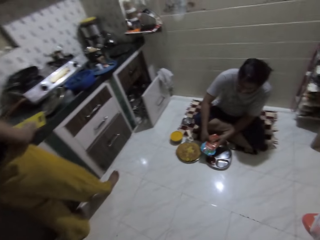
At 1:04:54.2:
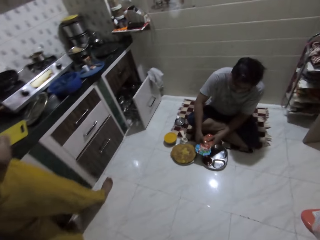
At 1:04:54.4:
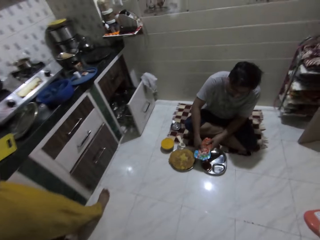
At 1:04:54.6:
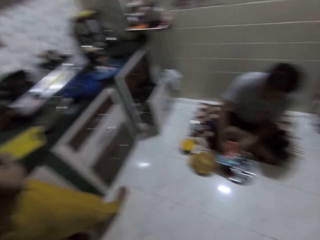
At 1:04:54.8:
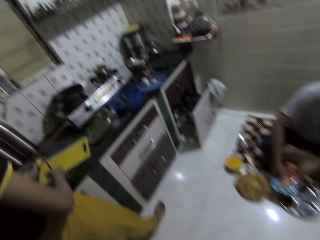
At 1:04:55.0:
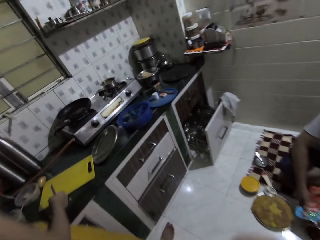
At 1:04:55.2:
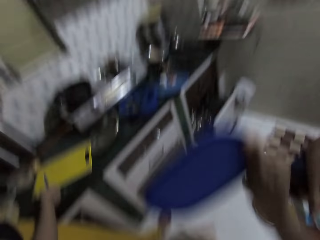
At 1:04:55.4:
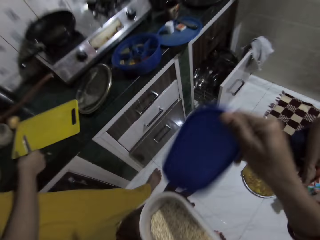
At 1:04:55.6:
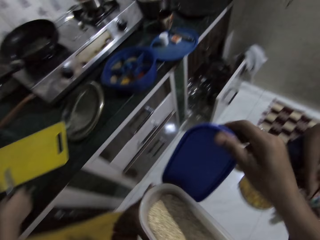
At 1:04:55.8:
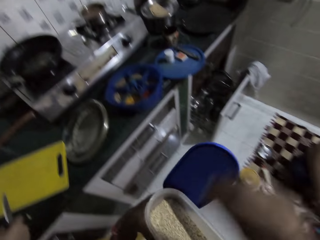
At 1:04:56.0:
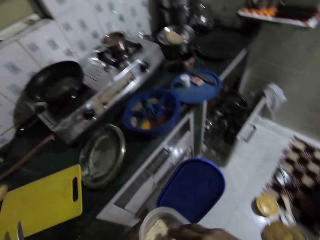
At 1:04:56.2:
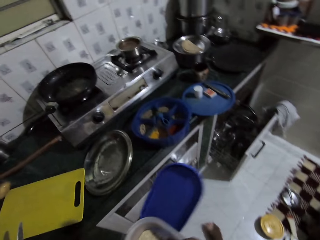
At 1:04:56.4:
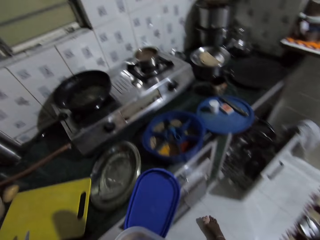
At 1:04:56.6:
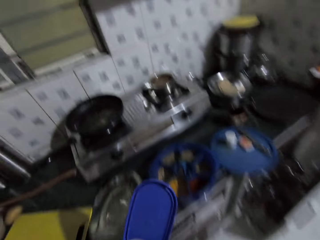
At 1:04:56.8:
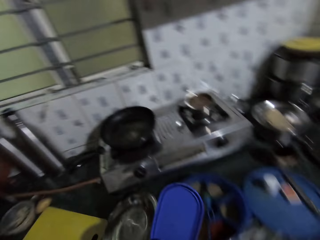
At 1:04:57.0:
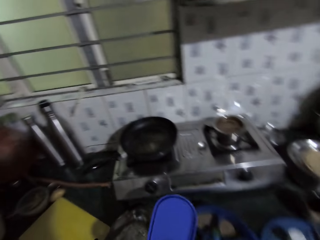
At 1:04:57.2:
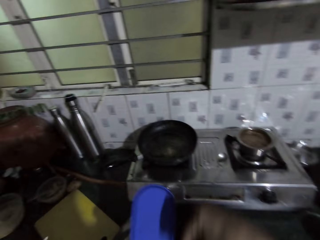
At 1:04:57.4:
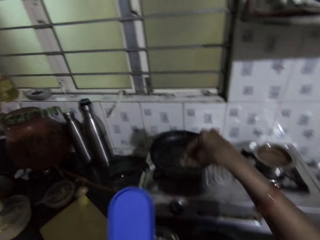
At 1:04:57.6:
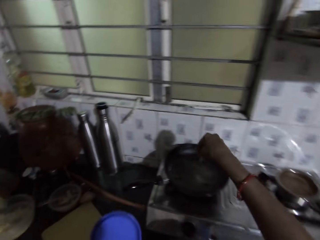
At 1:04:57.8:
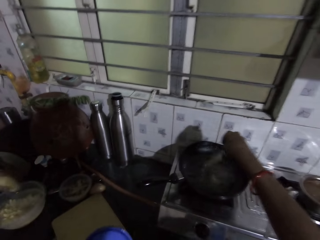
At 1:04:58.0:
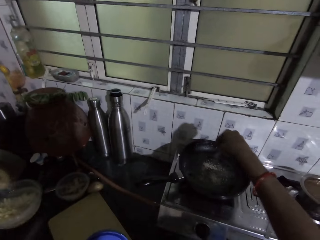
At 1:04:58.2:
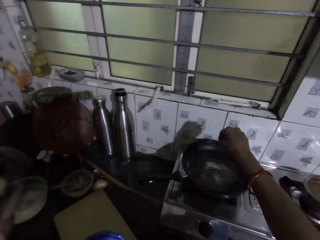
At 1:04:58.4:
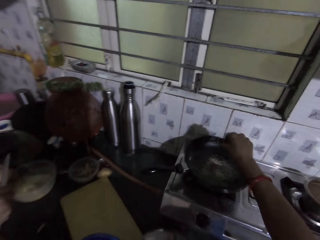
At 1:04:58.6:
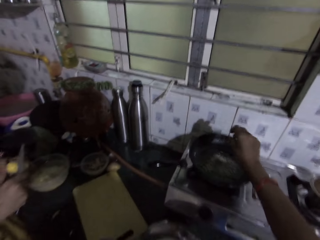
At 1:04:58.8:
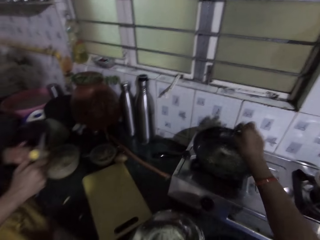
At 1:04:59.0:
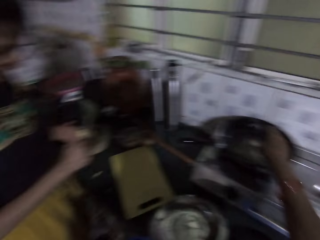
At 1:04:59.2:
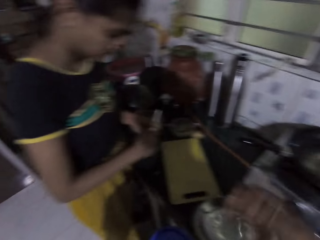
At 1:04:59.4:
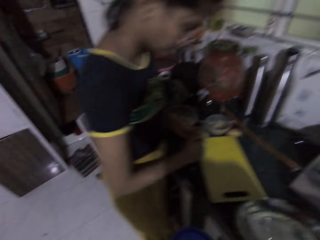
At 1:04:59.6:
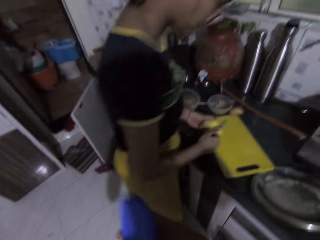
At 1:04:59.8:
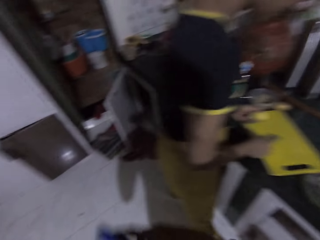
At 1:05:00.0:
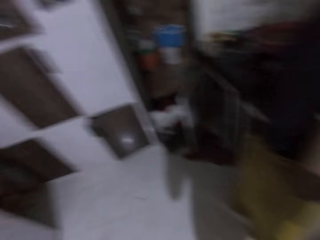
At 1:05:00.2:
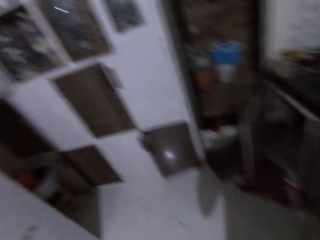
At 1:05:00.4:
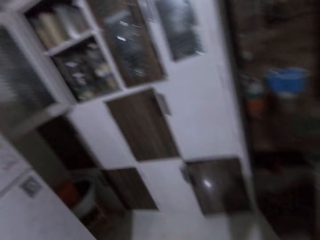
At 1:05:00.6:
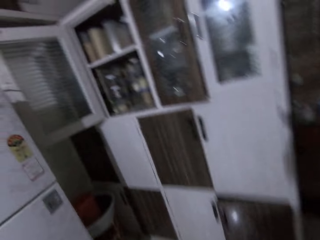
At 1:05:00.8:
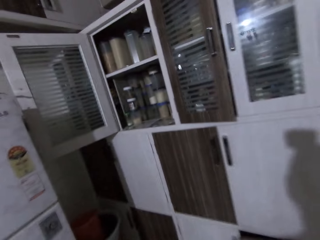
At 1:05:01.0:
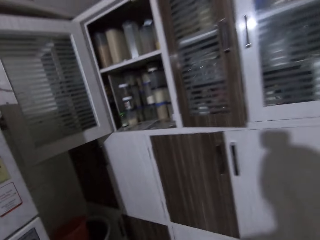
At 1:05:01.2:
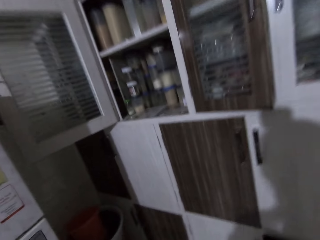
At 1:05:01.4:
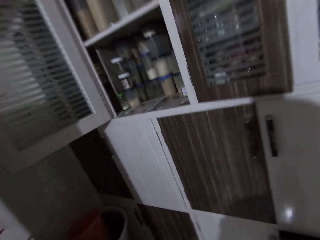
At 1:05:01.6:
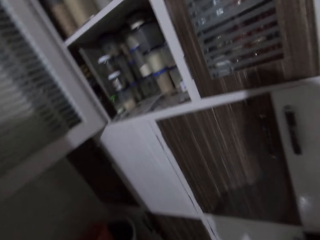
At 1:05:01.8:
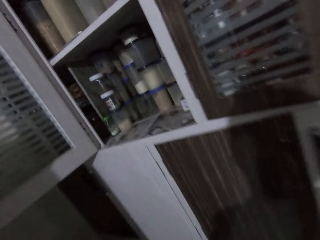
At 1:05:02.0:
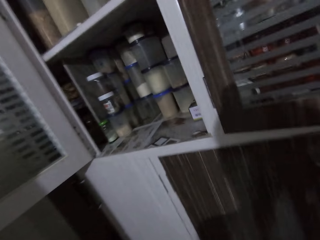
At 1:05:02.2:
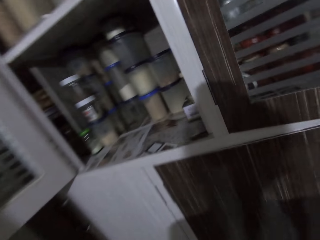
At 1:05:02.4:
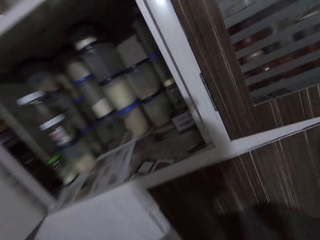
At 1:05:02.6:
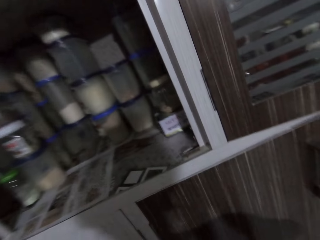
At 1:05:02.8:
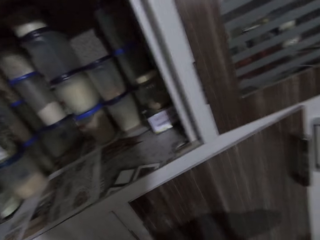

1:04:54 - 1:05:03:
The camera wearer holds the cover of the plastic plate with her right hand. She passes the cover of the plastic plate from her right hand to her left hand. She picks some spice from the plastic plate with her right hand. She interacts with a woman. She pours the spice in the fry pan with her right hand. The woman slices a piece of potato with the knife in her right hand. The camera wearer covers the plastic plate with her right hand. She walks towards the kitchen cabinet.

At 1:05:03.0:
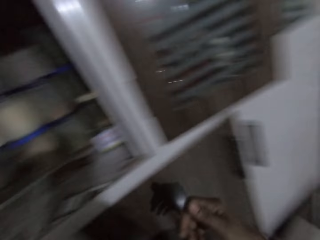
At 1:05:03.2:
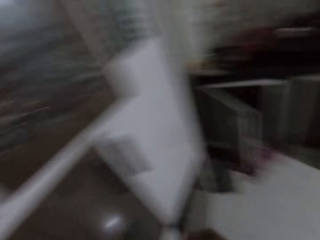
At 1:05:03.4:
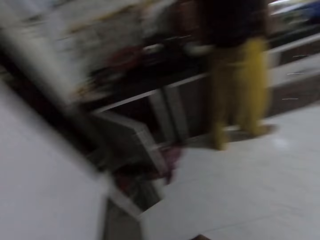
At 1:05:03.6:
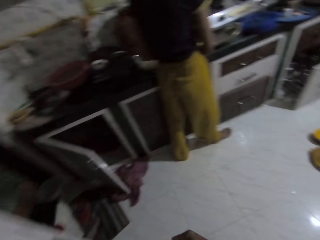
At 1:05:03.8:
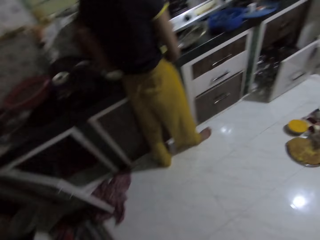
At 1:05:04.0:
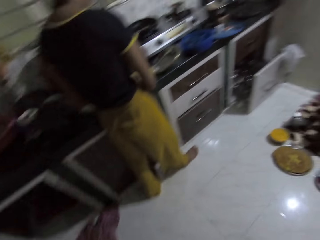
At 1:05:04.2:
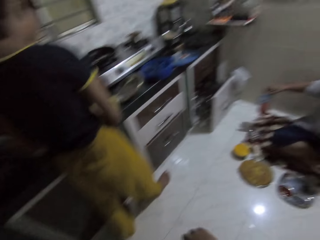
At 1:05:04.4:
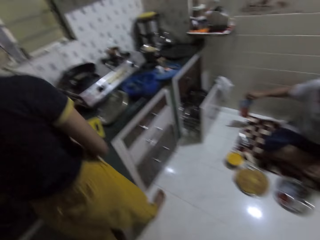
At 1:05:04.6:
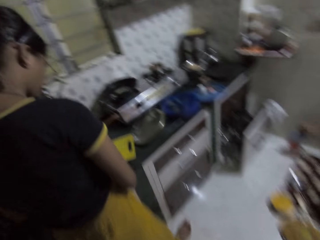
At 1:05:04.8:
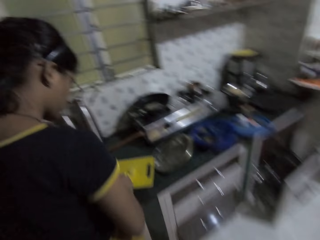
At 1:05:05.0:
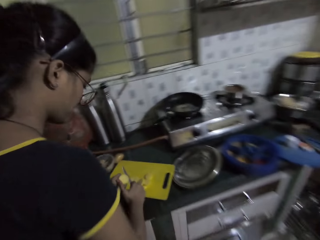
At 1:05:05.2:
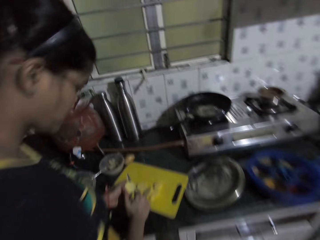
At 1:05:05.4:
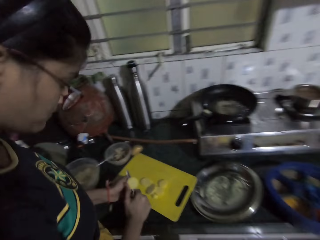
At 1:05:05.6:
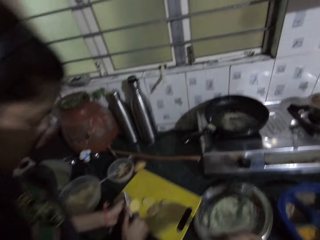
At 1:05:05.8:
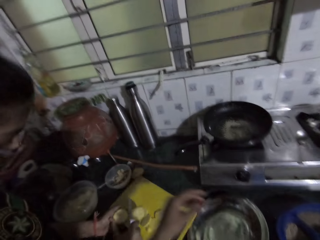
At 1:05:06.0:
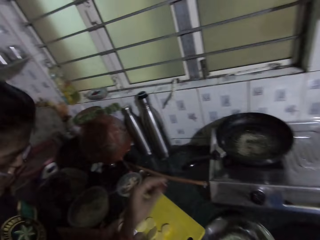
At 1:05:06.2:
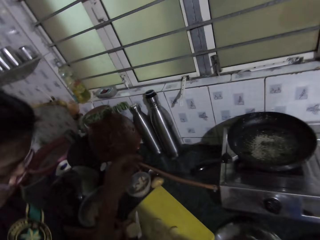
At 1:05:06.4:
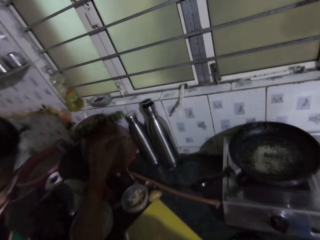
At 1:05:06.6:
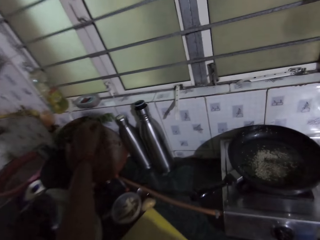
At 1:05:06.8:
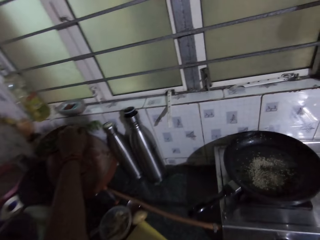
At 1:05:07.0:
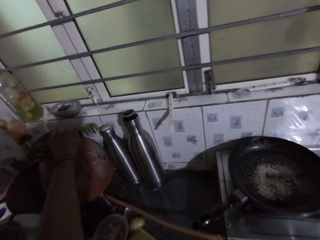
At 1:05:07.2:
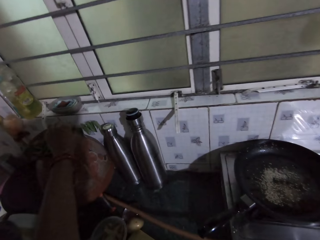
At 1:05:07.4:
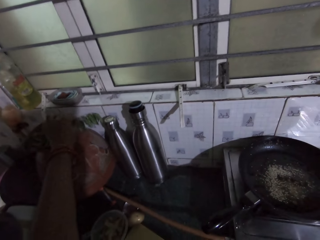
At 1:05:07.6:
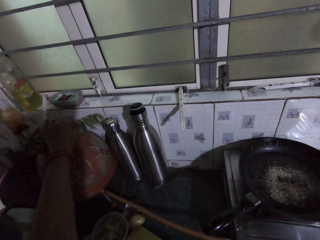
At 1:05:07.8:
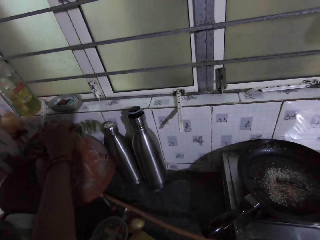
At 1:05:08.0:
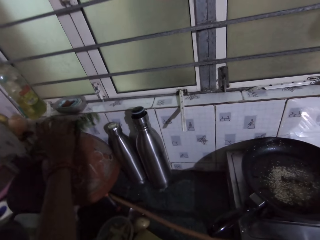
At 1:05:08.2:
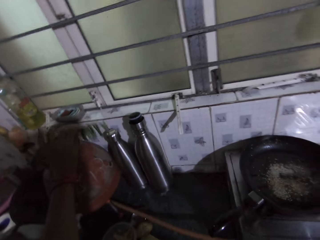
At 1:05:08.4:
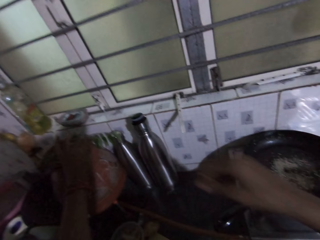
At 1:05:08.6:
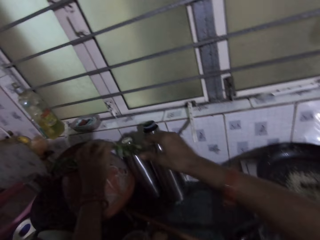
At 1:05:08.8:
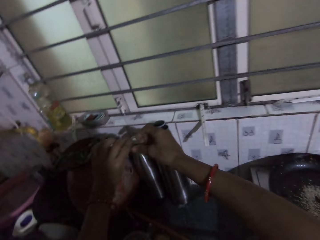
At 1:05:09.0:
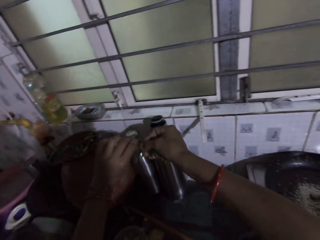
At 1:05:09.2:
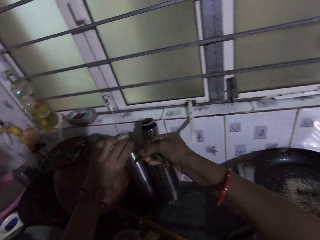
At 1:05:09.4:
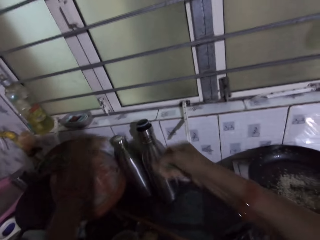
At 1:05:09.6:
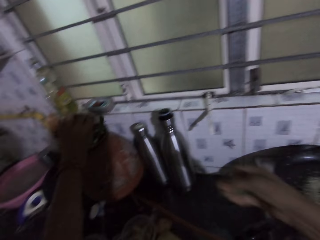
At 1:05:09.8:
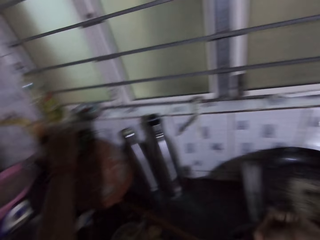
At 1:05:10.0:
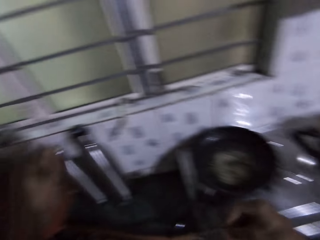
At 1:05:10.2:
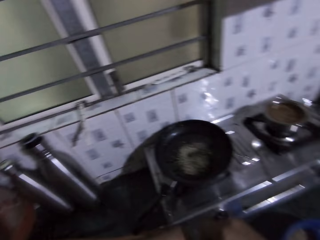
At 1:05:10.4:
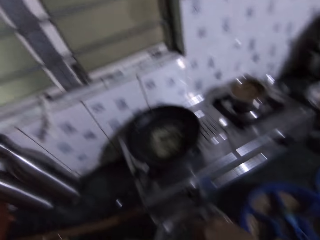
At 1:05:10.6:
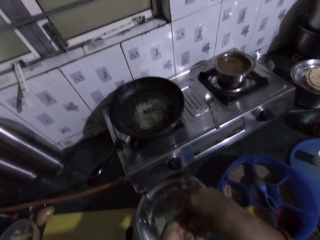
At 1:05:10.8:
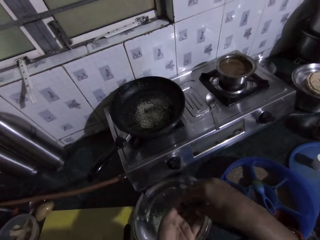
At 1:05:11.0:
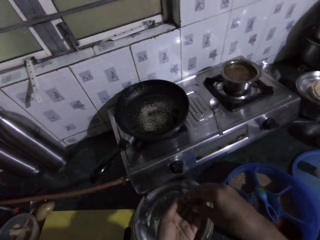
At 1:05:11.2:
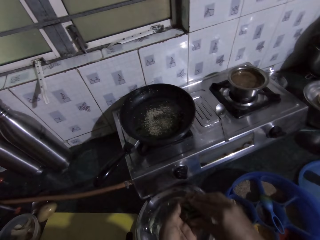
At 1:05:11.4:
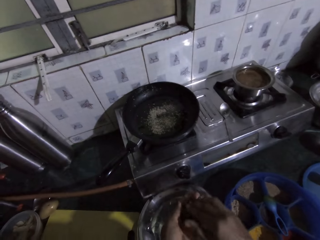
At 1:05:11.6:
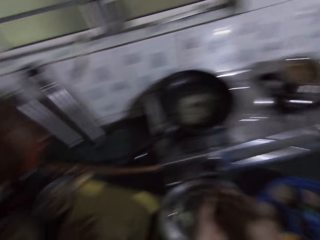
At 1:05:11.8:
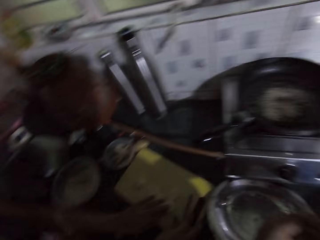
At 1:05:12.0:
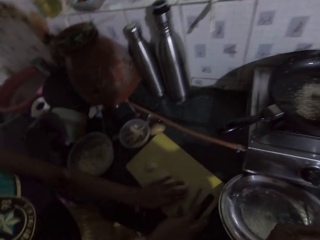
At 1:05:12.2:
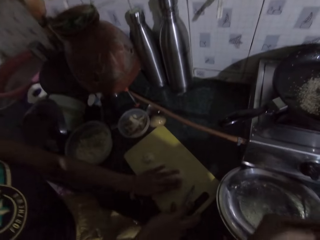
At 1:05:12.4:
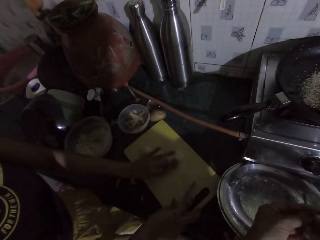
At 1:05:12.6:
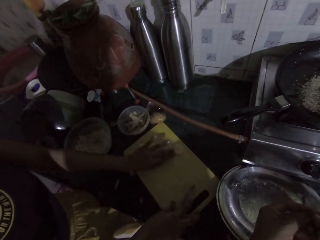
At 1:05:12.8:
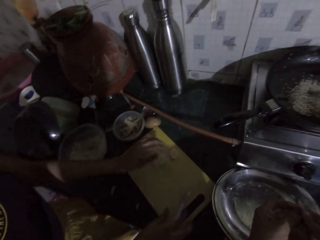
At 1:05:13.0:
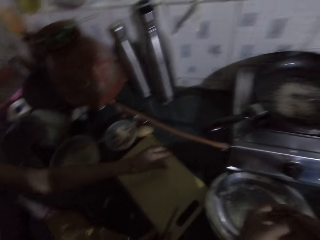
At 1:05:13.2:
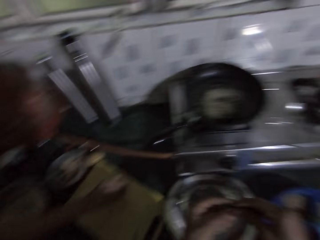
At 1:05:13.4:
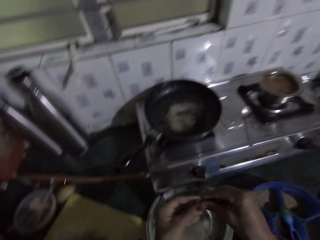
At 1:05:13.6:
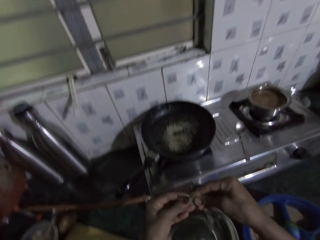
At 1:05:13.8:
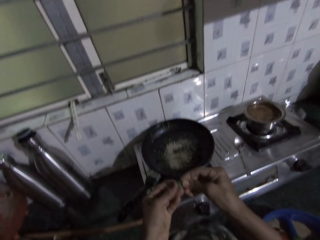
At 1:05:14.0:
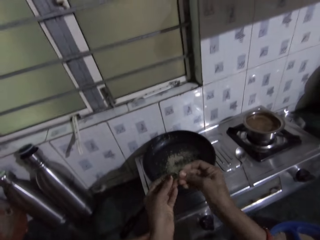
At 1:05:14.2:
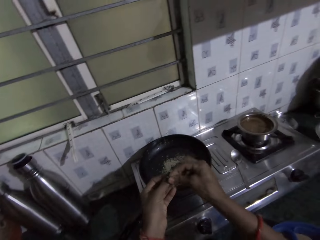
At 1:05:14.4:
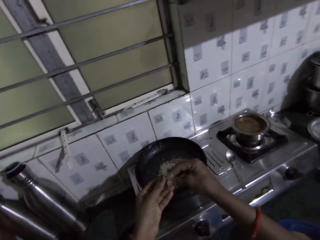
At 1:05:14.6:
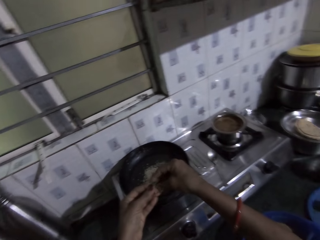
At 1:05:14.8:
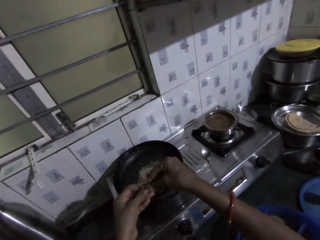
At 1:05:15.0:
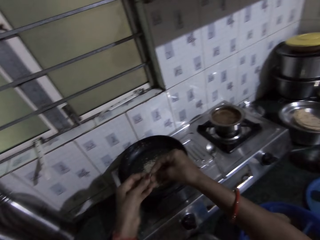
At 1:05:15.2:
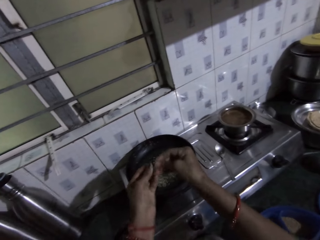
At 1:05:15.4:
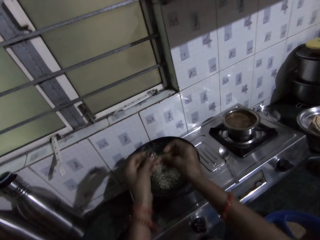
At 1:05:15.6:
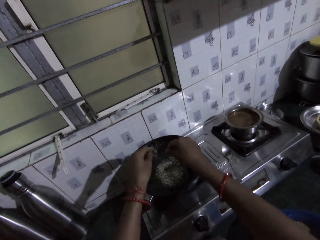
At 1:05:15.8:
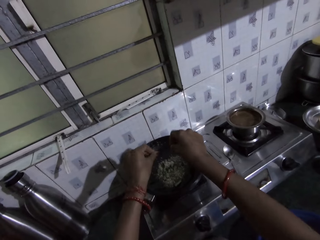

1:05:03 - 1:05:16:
The camera wearer walks towards the electric cooker. A woman slices the piece of potato with the knife in her right hand. The camera wearer picks a leaf branch from a flower pot with her left hand. She pulls some leaves from the leaf branch with her right hand. She puts a piece of the leaf branch in the flower pot with her left hand. She folds the leaves with both hands. The woman gathers the potato slices on the chopping board with her left hand. The camera wearer cuts the leaves in small pieces with both hands.
